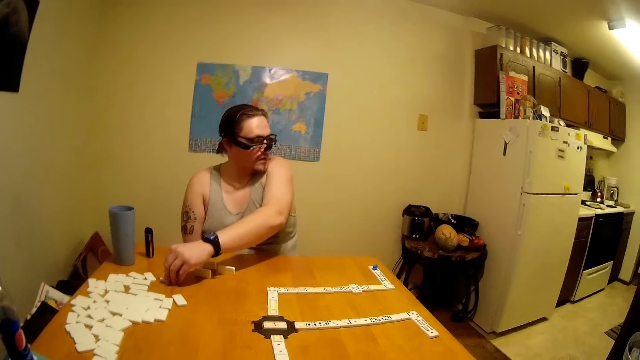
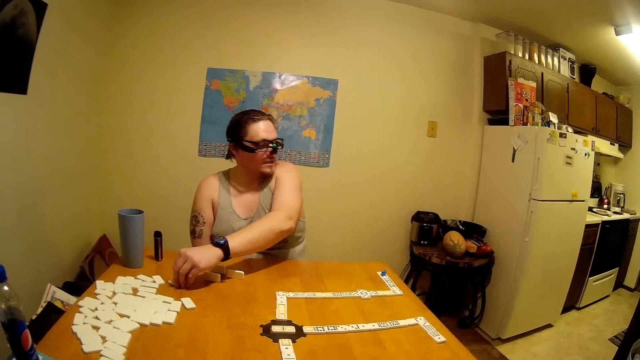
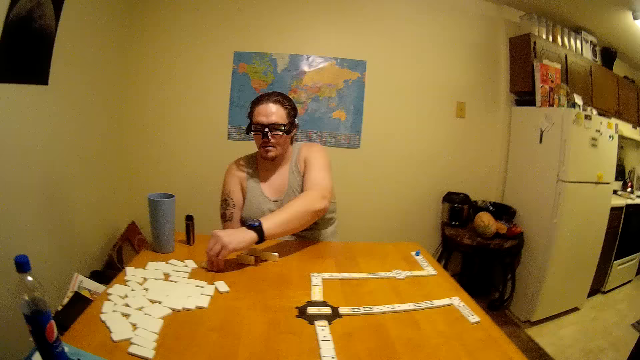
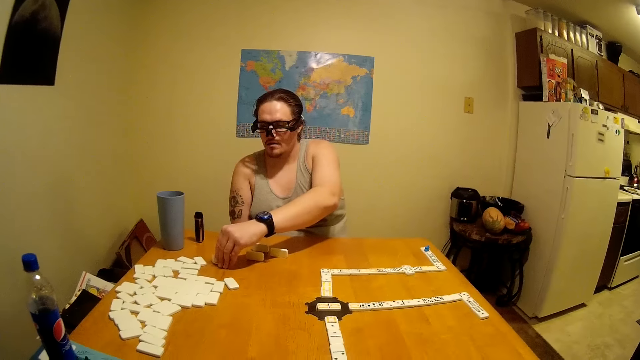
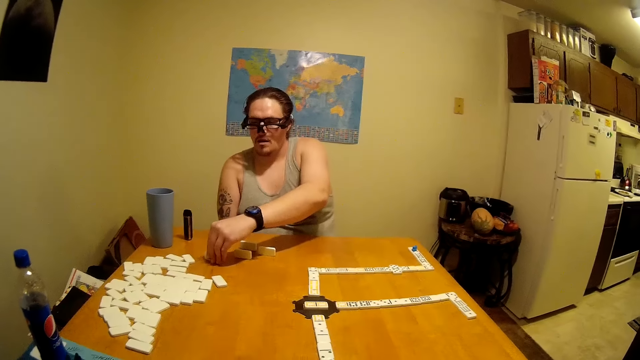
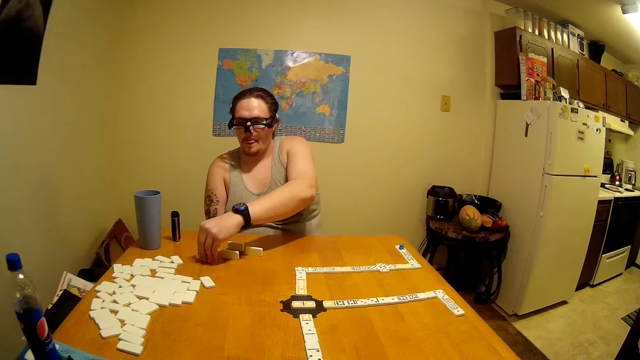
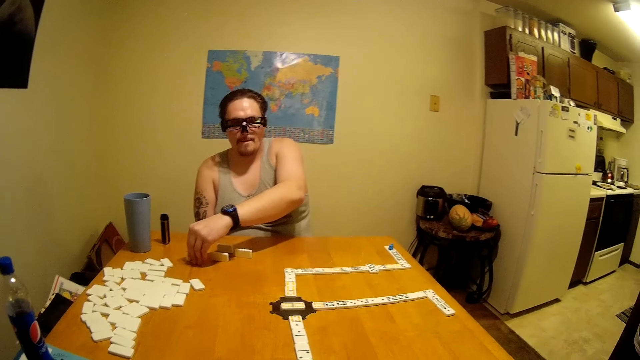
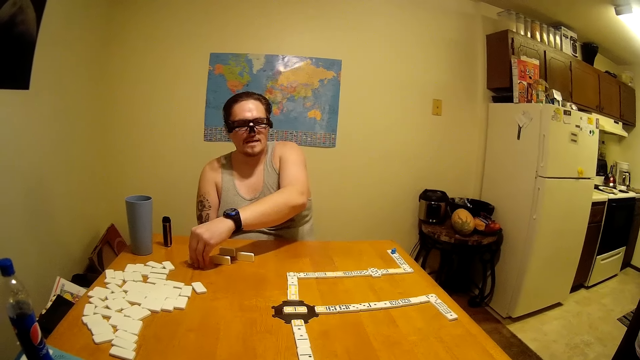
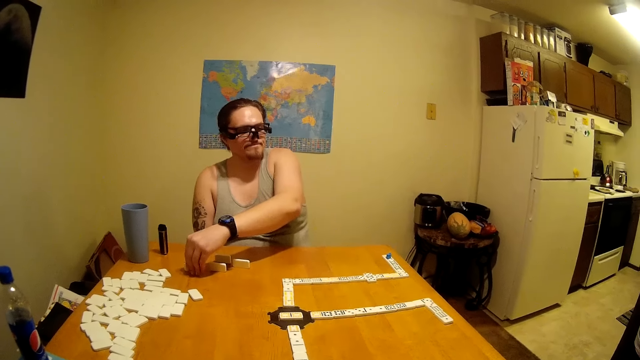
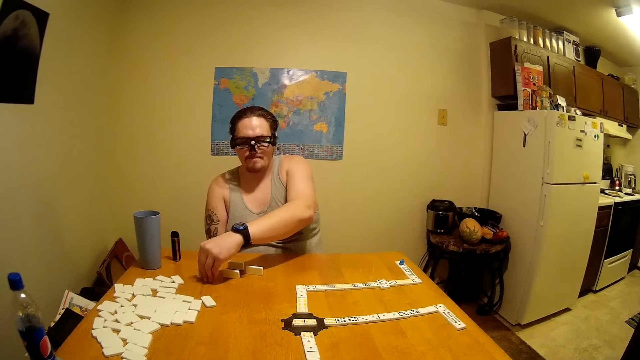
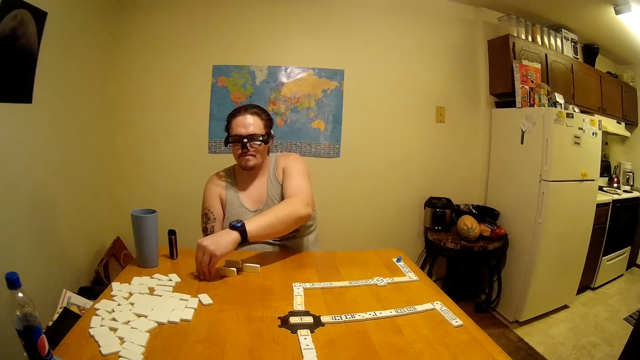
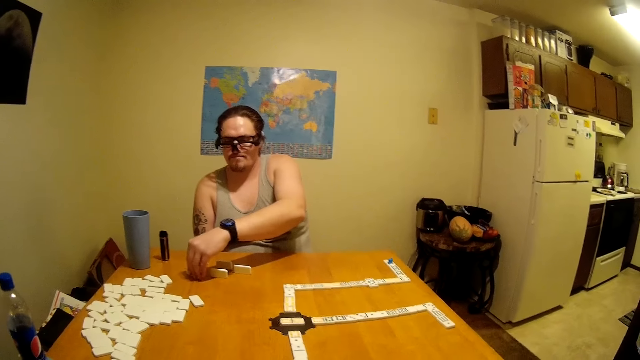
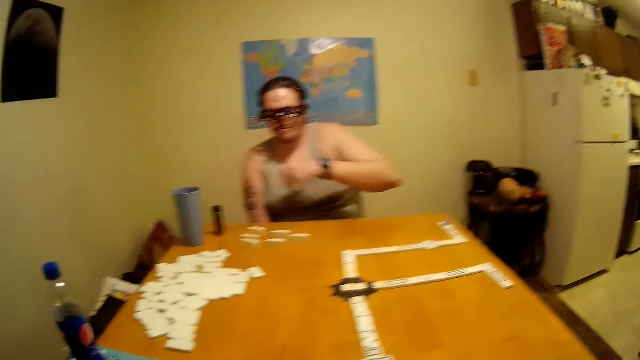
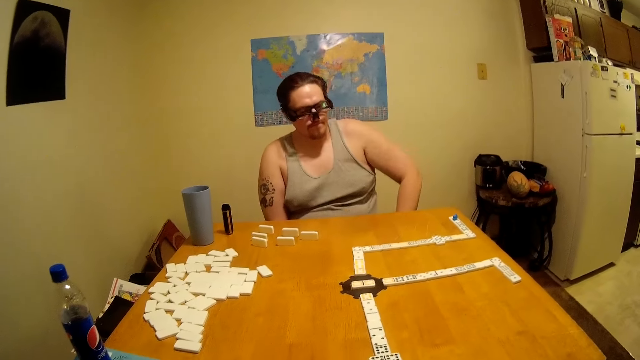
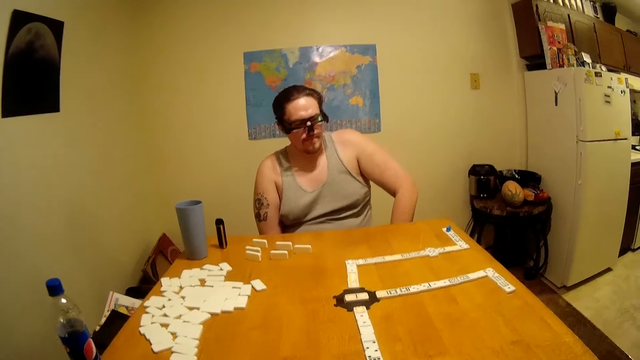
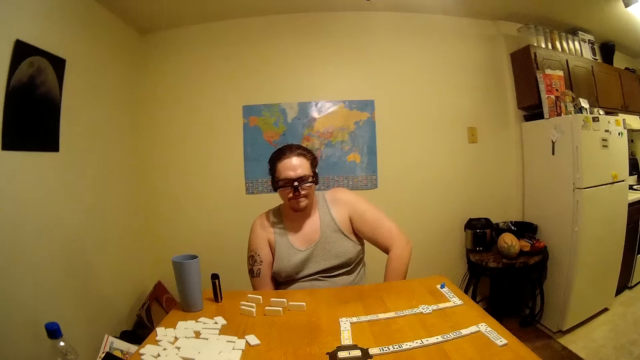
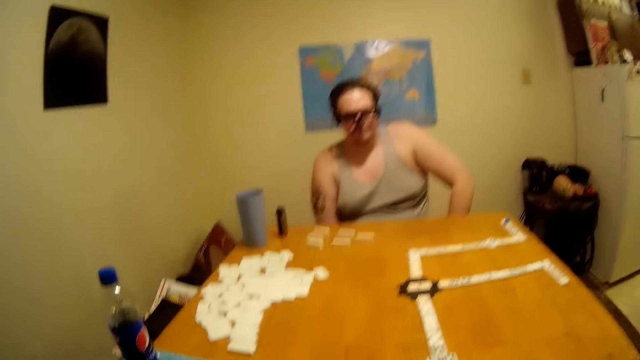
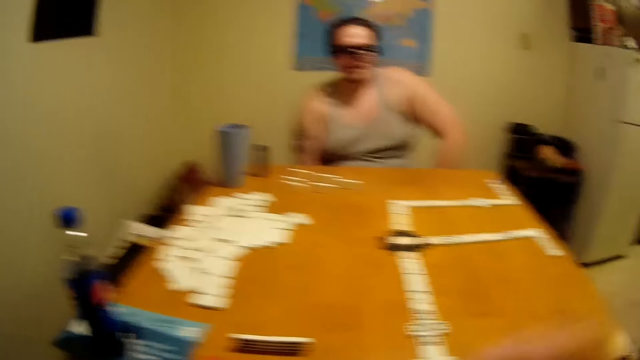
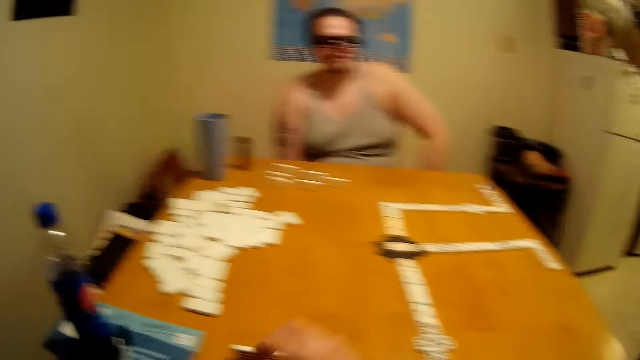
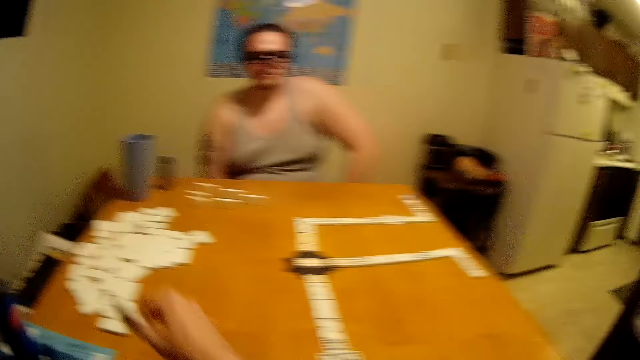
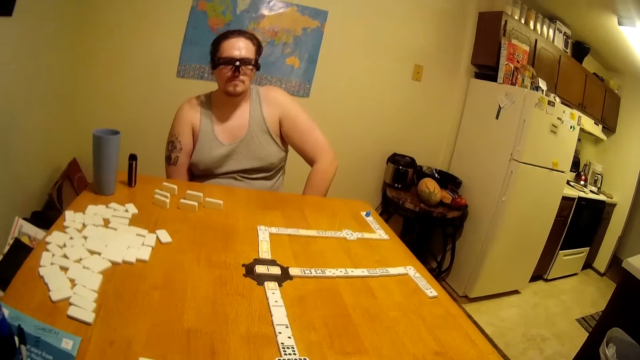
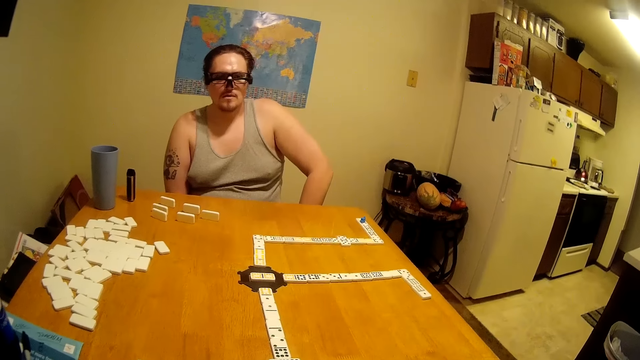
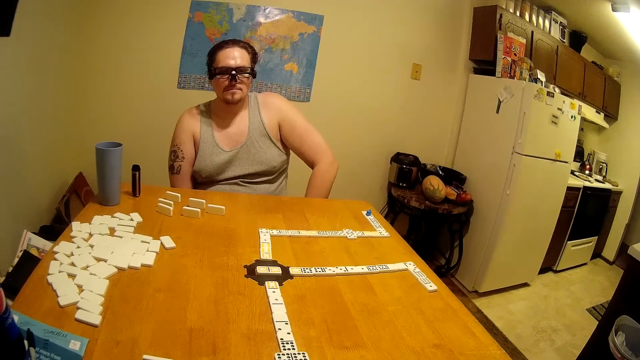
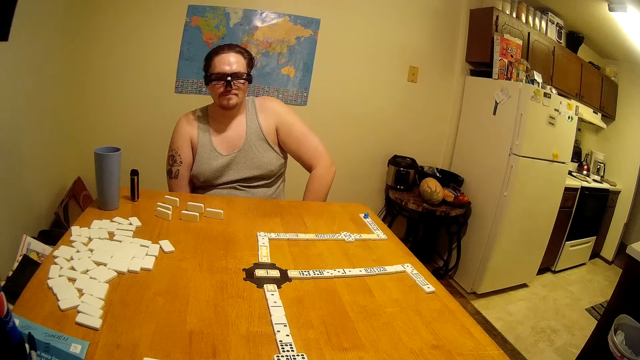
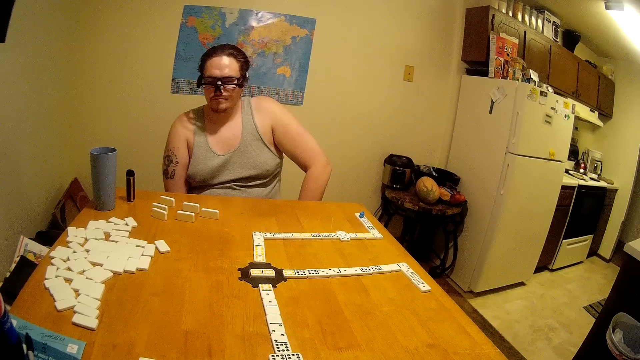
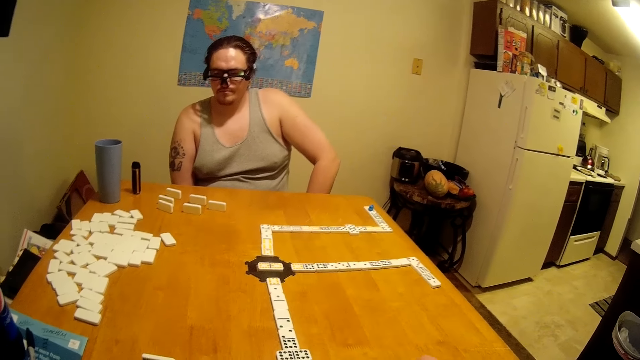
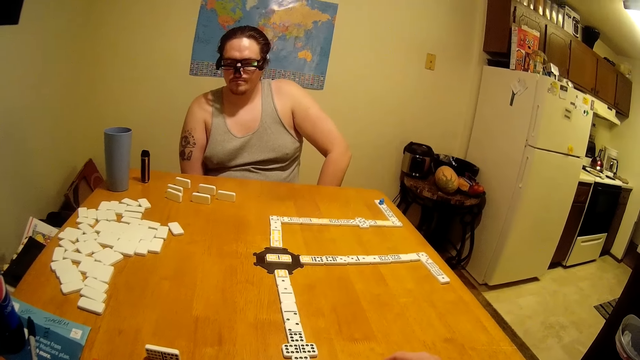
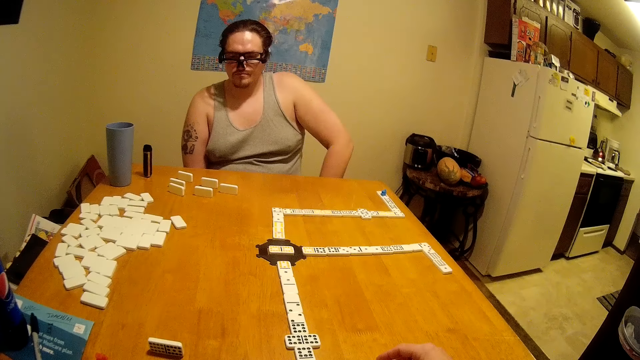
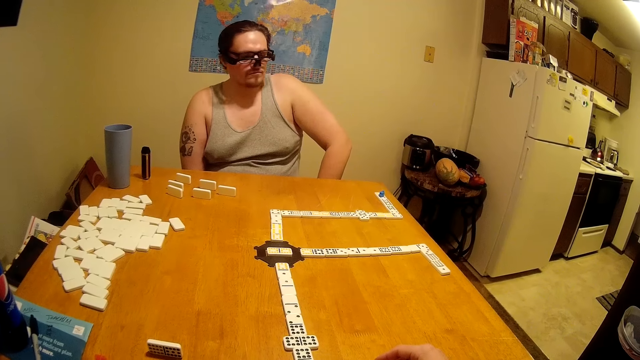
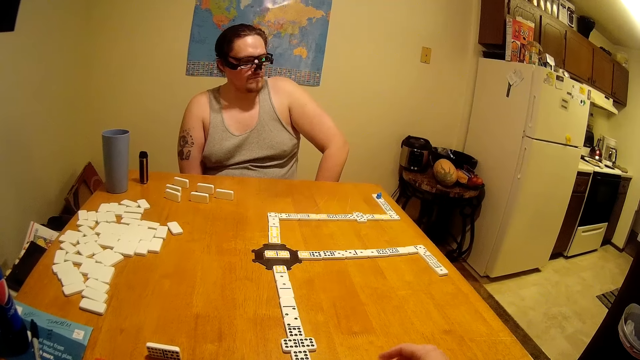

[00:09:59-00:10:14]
The camera wearer plays dominoes on the table. They pick a tile and put the tile on the table.

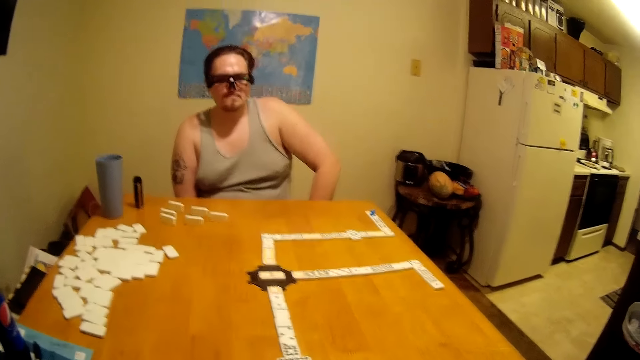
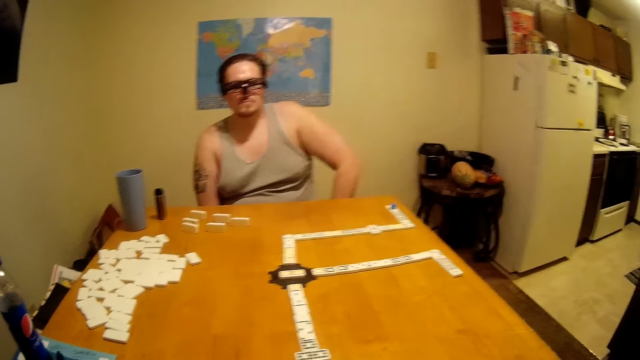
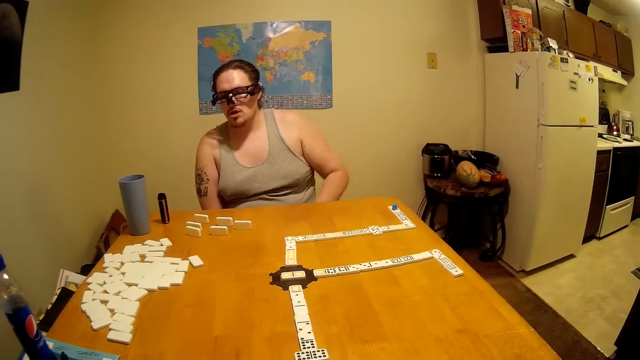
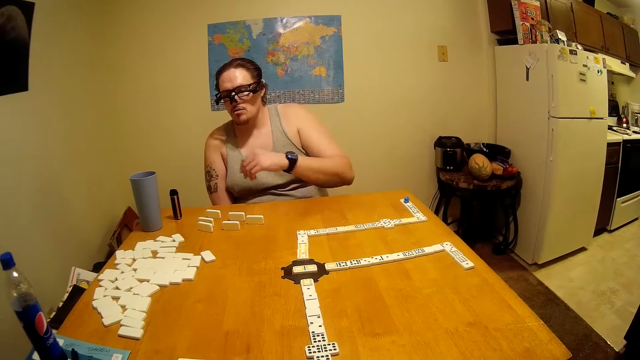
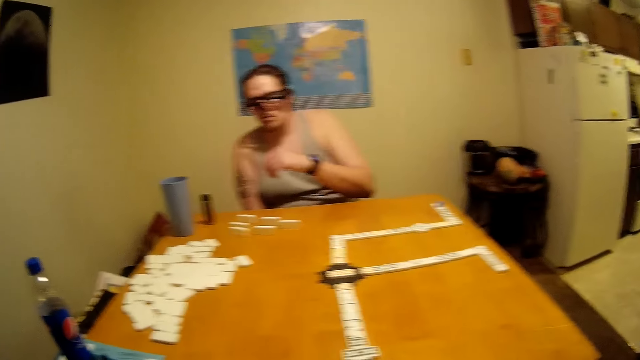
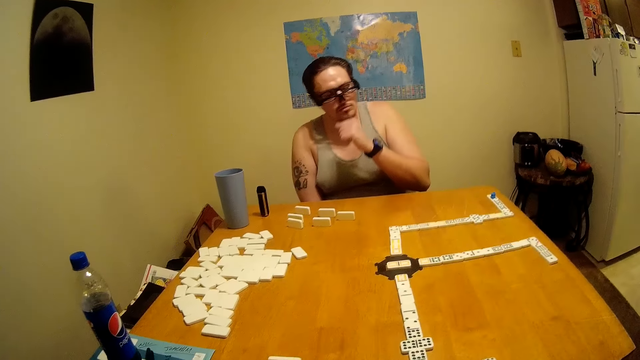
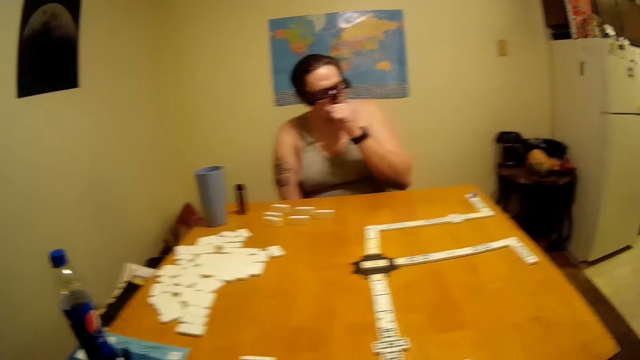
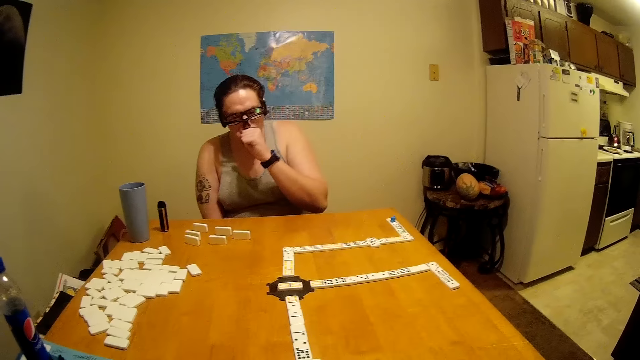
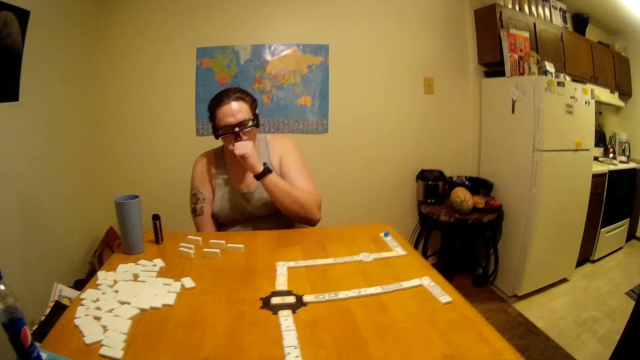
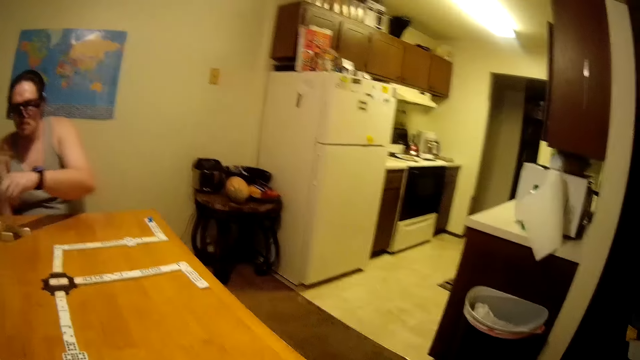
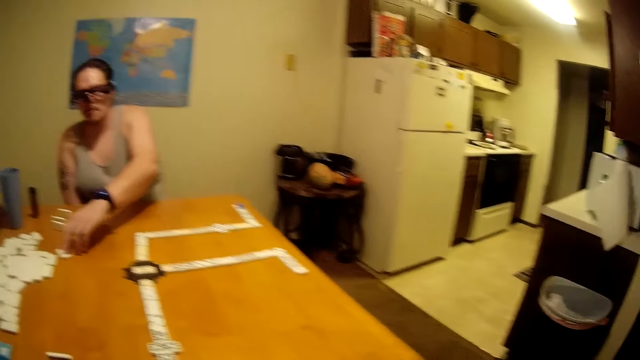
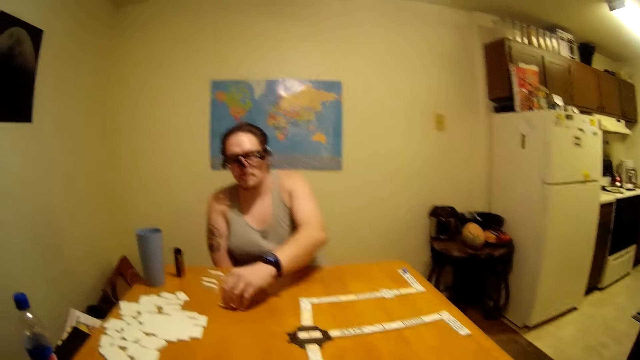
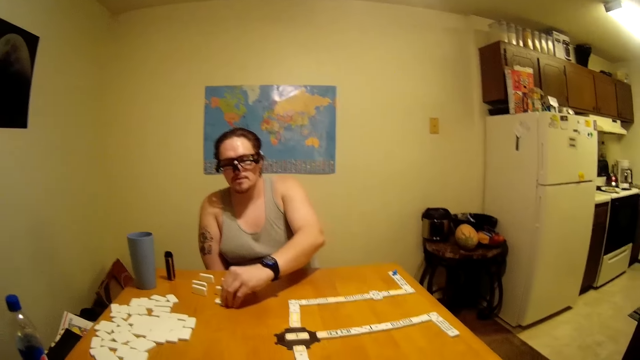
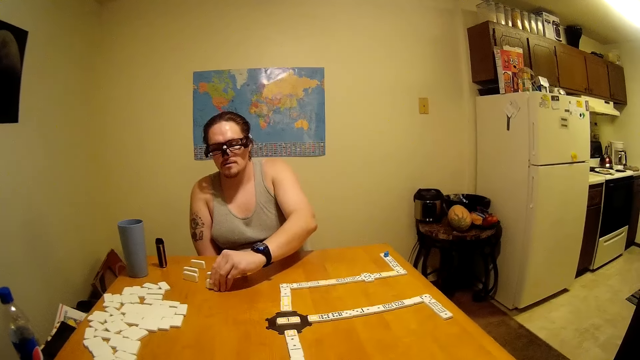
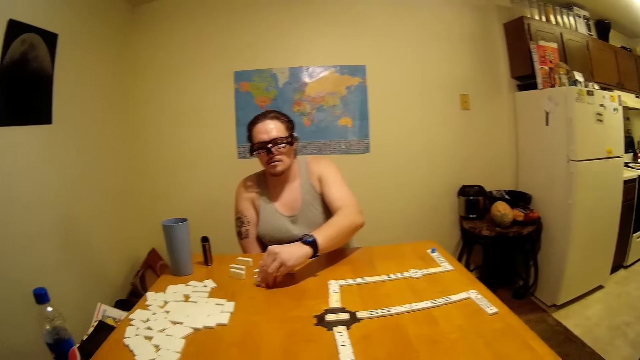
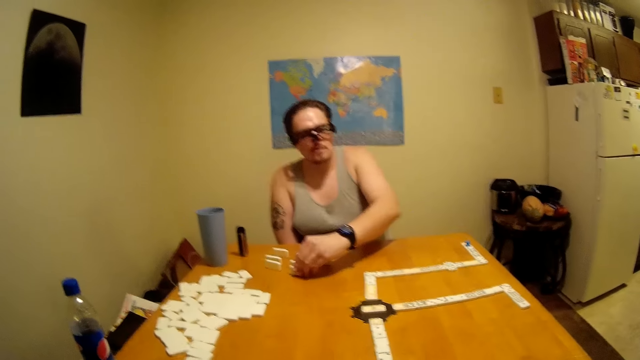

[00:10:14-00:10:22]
A man puts his hand on his mouth. The man plays dominoes on the table. The man pulls a tile on the table.
